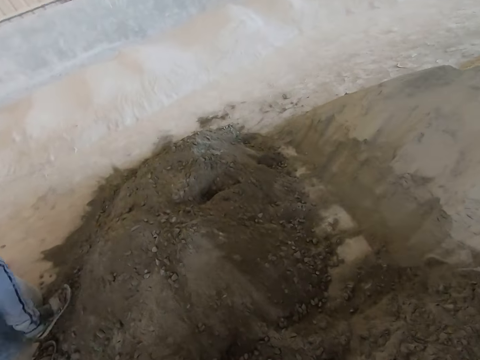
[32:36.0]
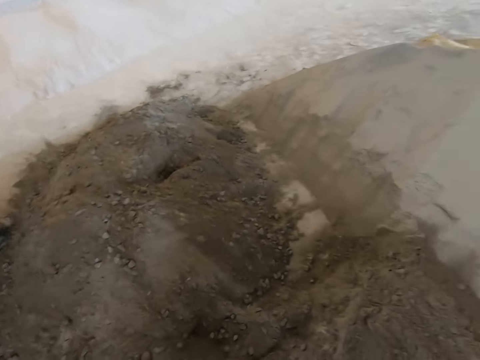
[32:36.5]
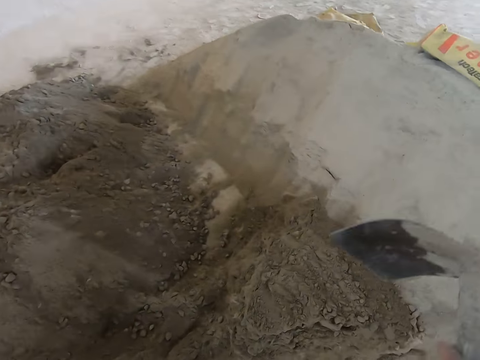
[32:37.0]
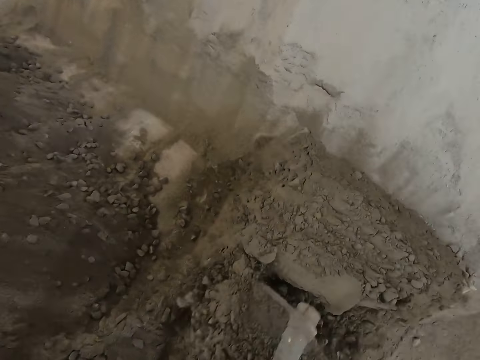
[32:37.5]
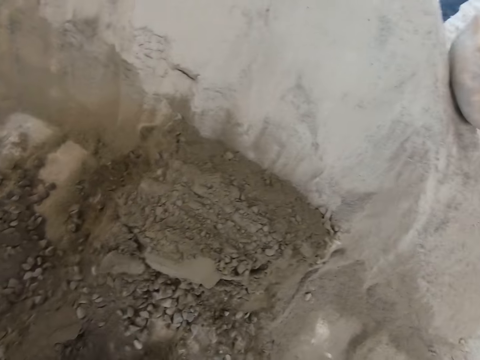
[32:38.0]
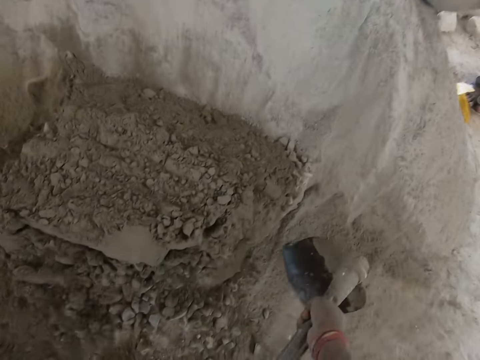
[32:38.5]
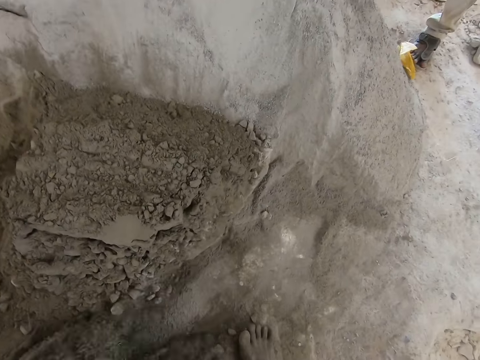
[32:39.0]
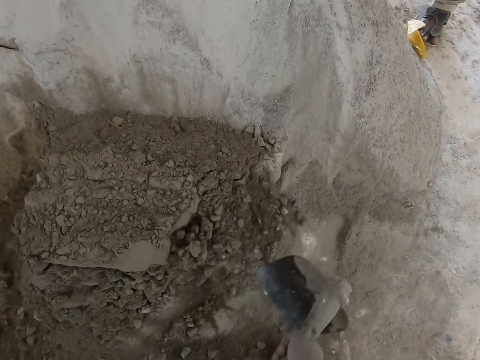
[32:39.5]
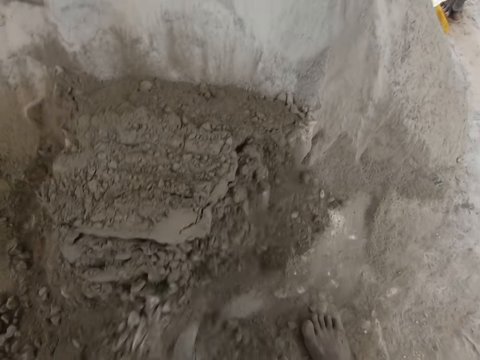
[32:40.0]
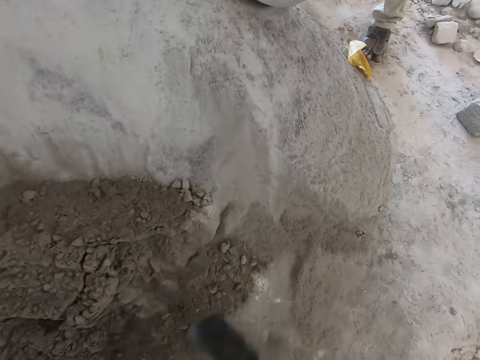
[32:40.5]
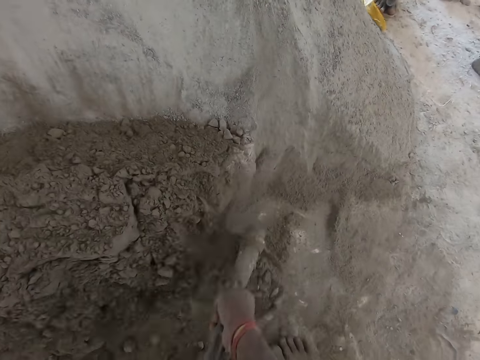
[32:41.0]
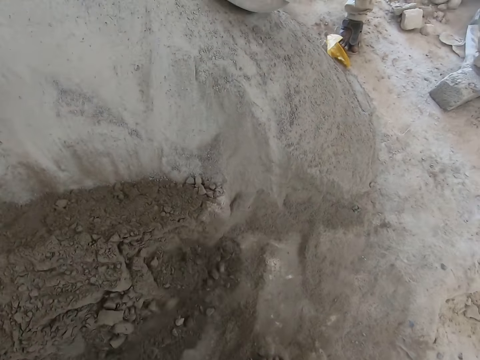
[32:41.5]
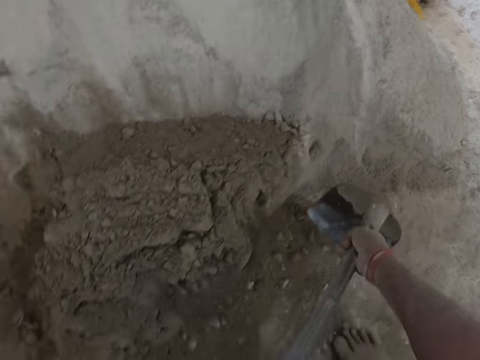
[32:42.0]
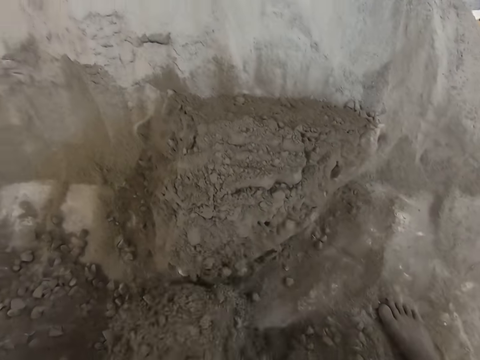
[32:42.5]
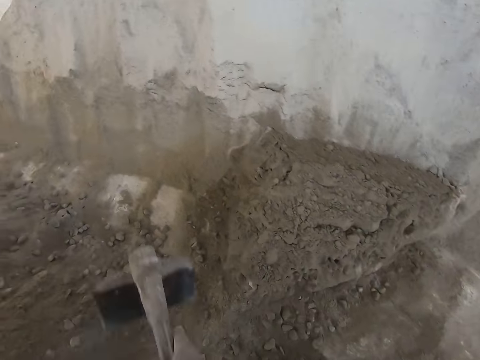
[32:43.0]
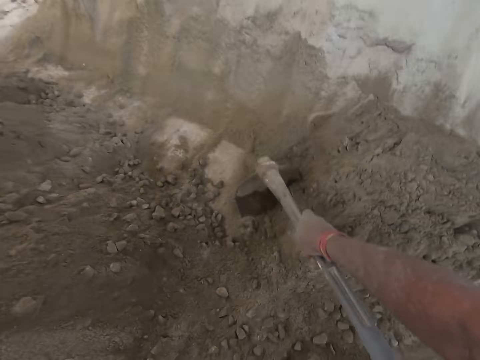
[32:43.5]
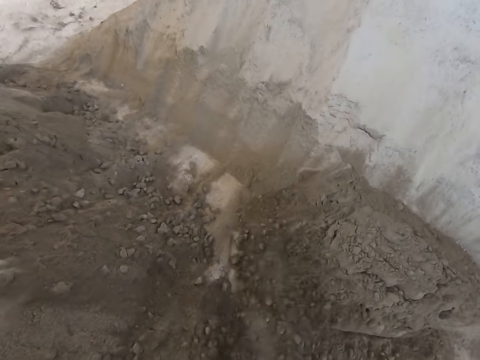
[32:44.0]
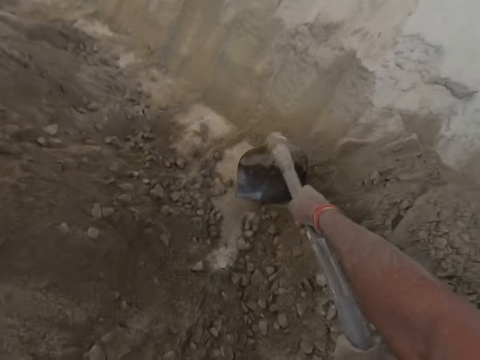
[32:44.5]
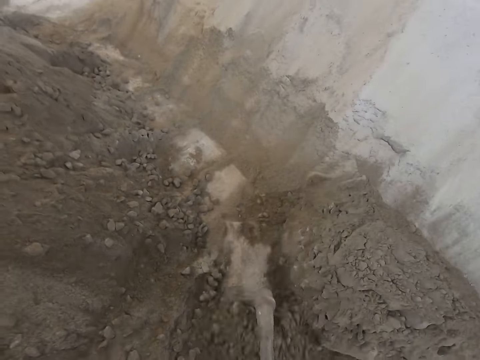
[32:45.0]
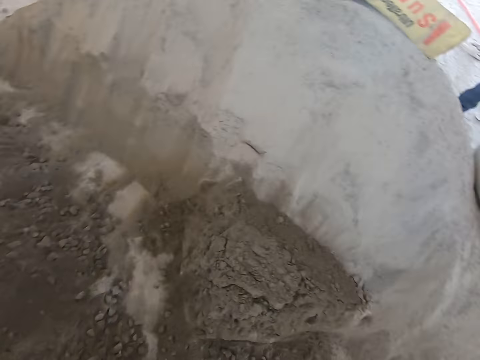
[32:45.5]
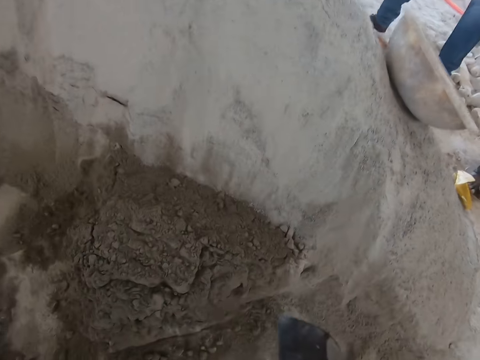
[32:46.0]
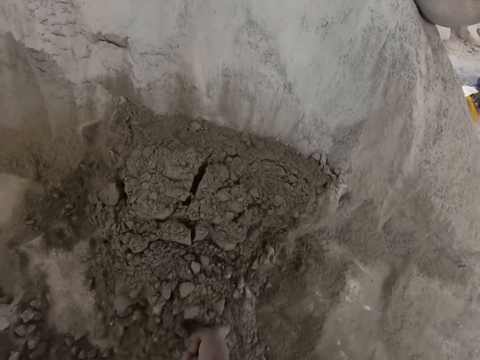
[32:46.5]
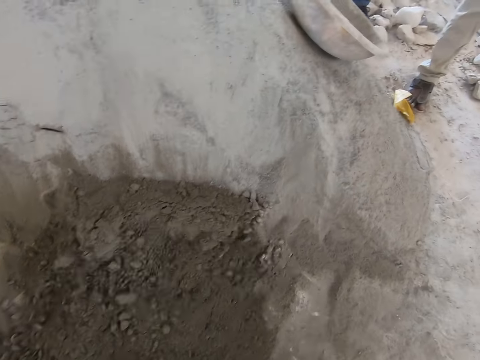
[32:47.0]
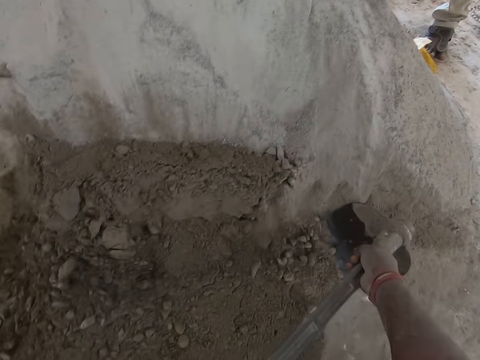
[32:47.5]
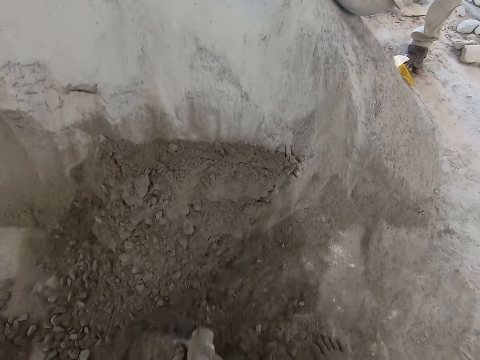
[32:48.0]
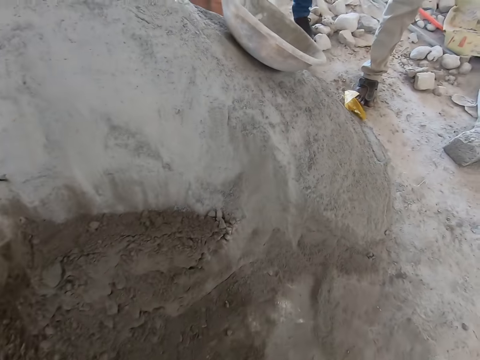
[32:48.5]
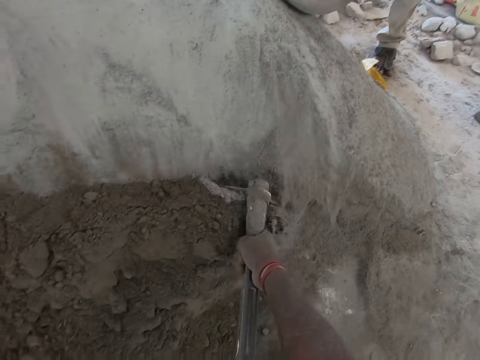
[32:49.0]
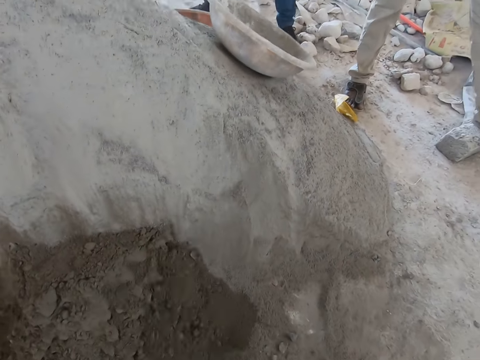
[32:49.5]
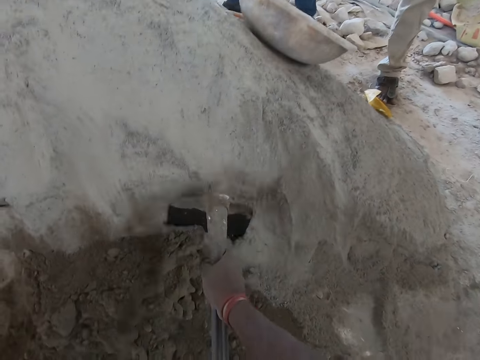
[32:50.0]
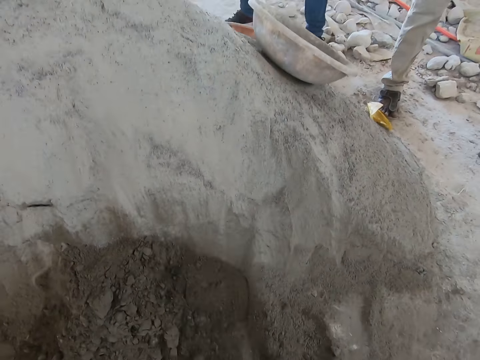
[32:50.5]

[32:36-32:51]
The camera wearer digs sand with the shovel in both hands.

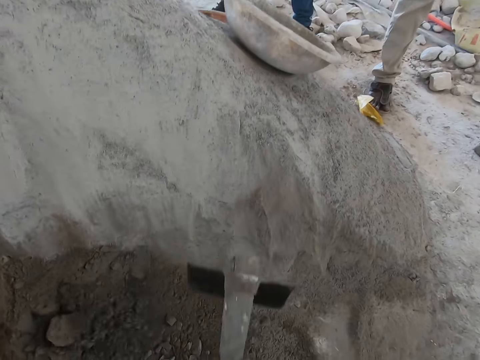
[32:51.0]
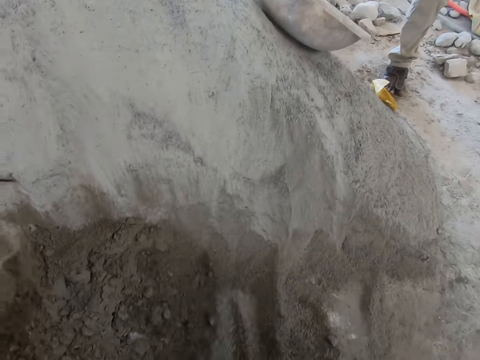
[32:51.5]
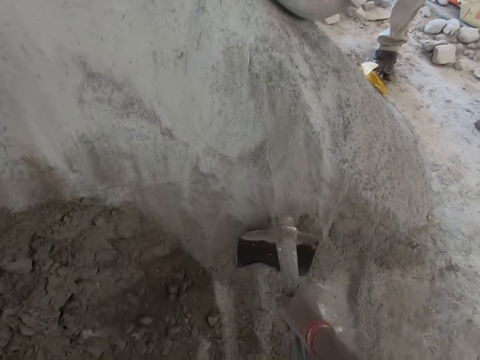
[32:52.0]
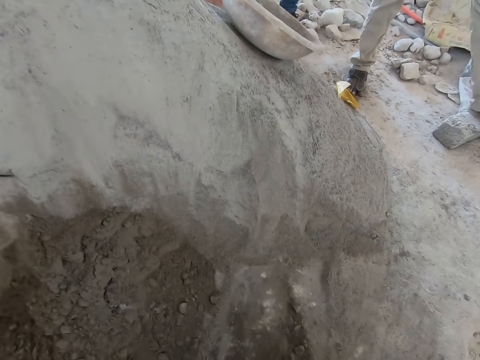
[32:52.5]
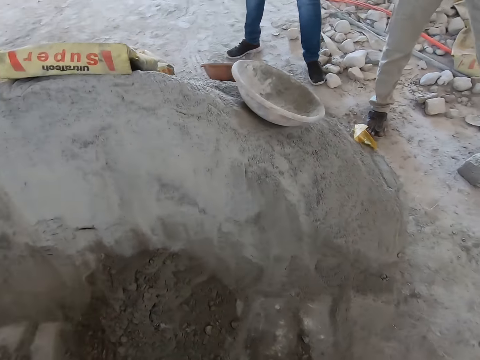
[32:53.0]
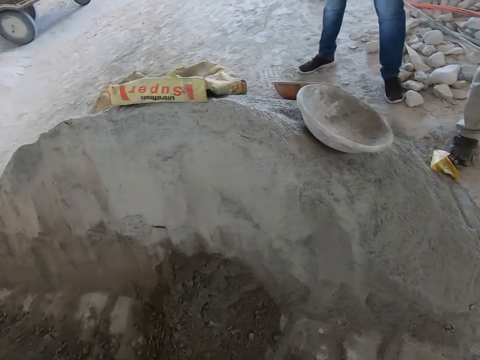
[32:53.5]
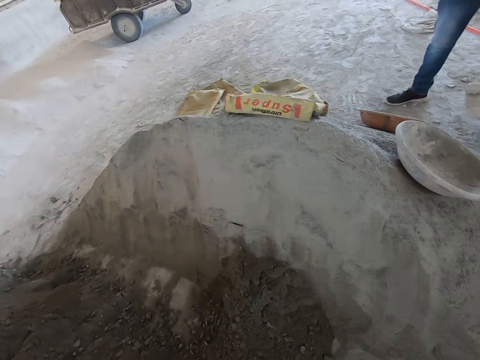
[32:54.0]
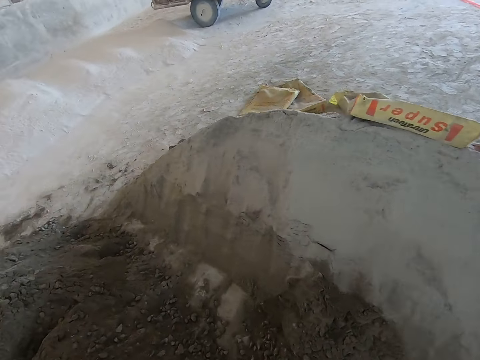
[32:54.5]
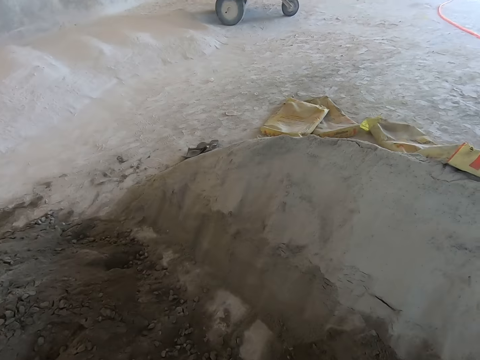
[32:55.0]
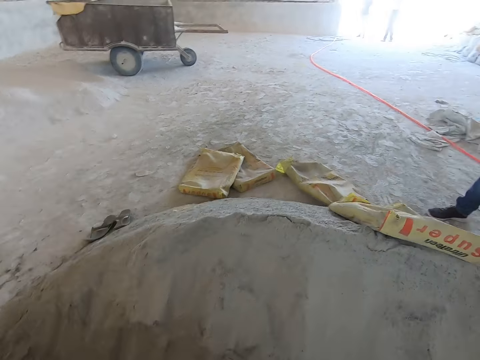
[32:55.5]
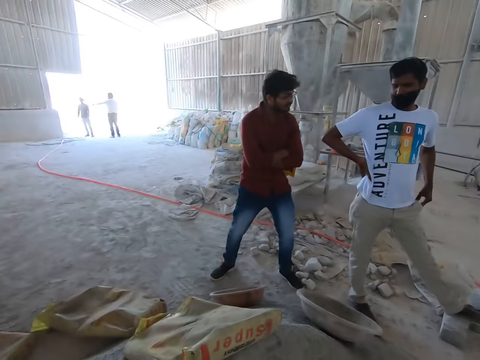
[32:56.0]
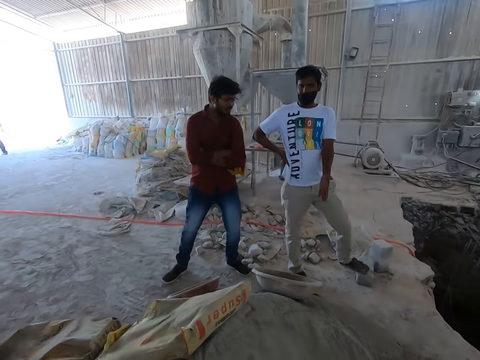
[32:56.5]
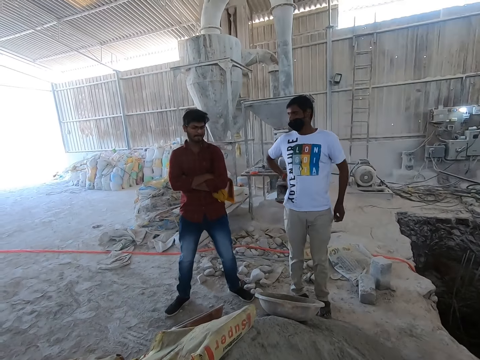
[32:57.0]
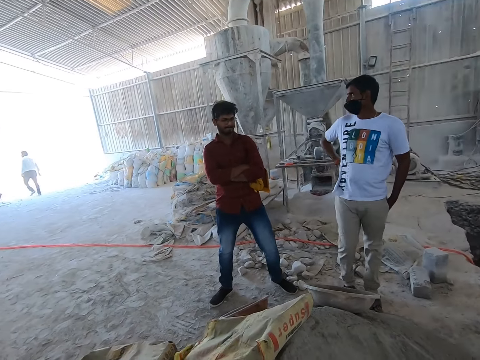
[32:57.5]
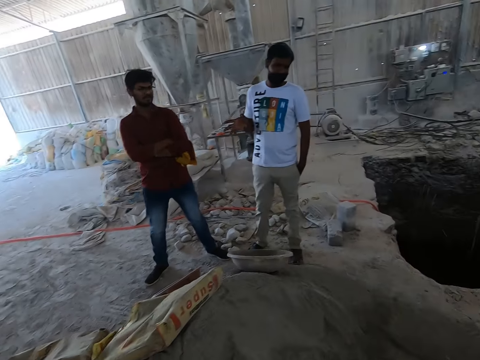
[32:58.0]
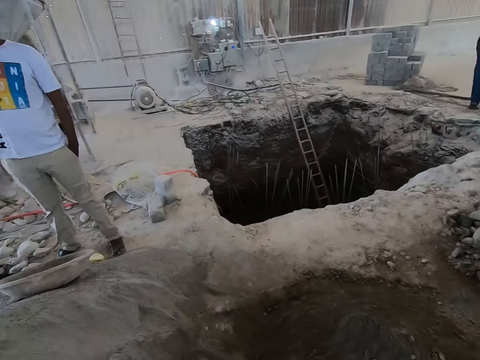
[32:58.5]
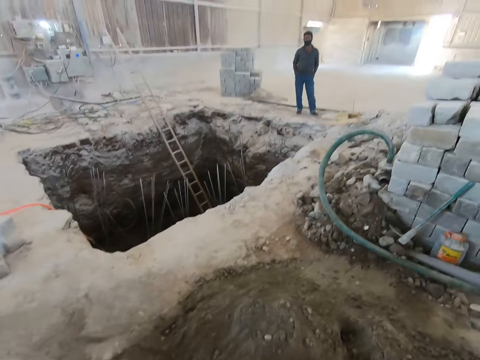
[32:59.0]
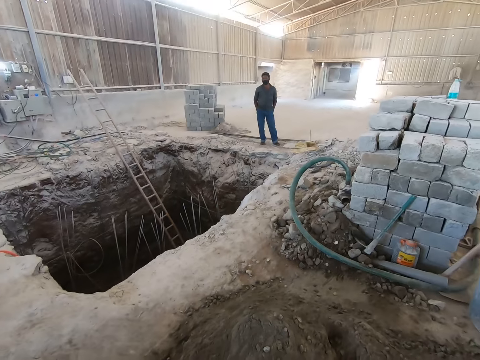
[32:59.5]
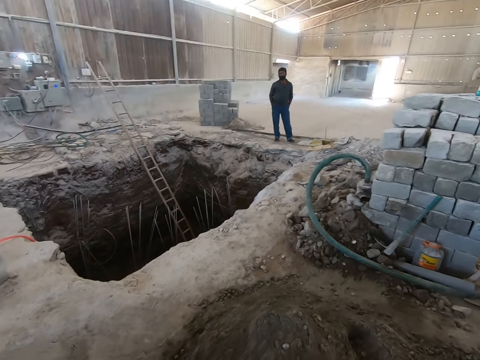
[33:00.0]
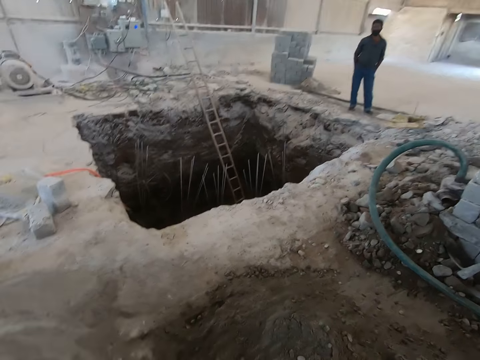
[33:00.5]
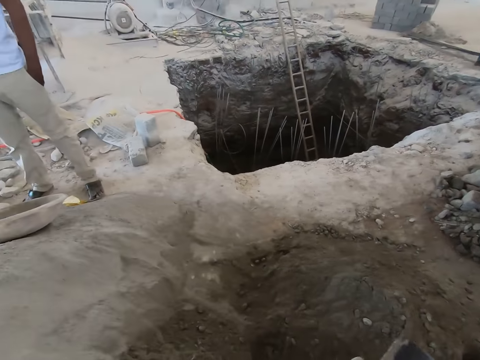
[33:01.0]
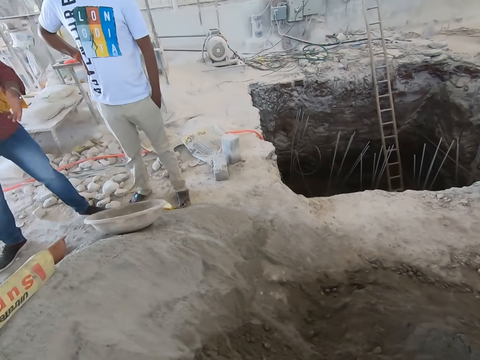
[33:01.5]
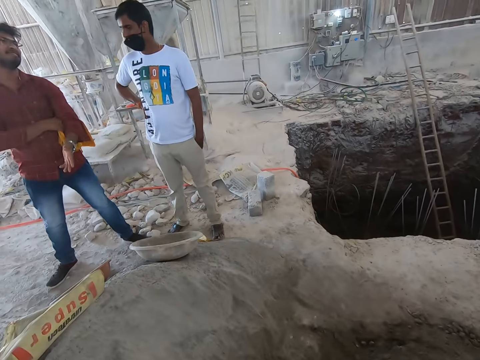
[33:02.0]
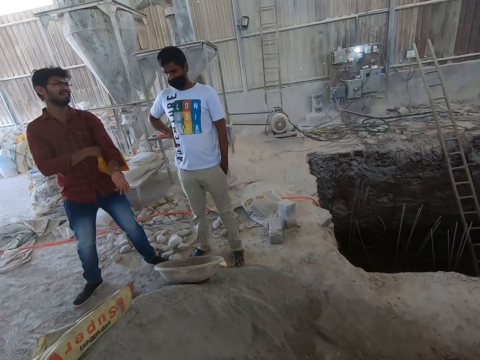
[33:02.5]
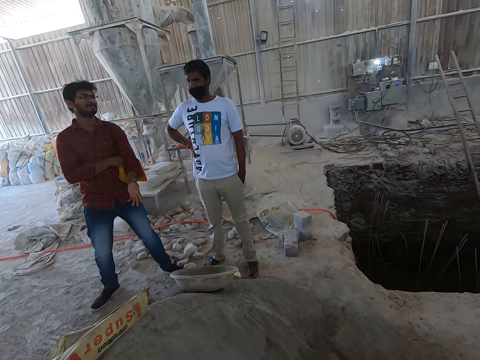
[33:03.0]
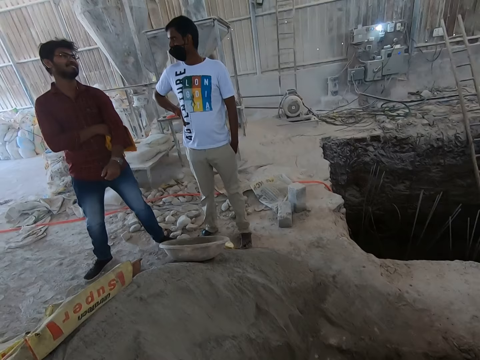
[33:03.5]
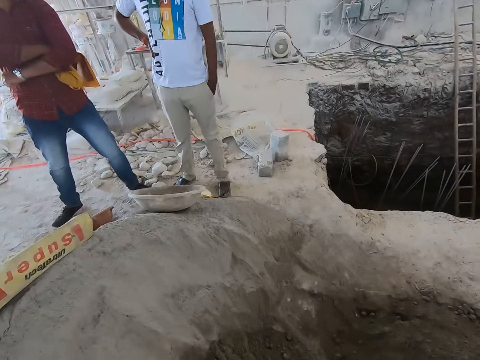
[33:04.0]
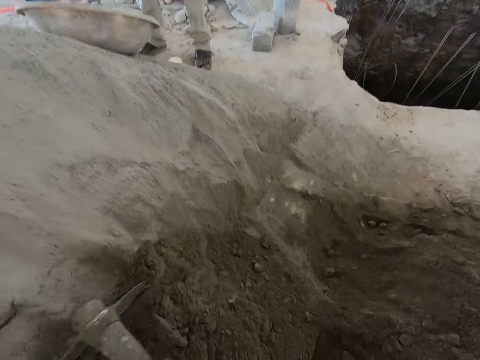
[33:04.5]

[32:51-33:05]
The camera wearer interacts with a man and another man. The other man gestures at the first man.
